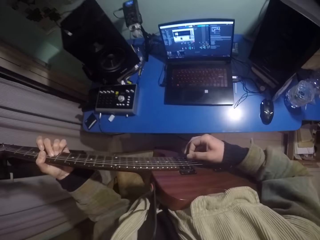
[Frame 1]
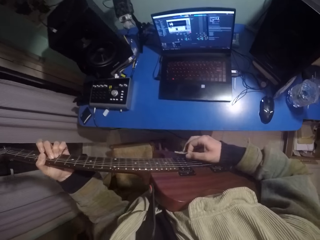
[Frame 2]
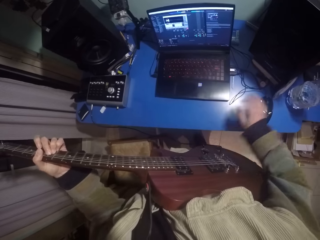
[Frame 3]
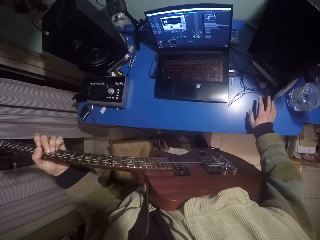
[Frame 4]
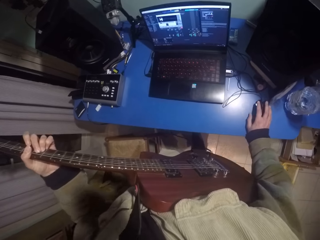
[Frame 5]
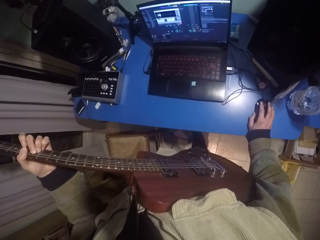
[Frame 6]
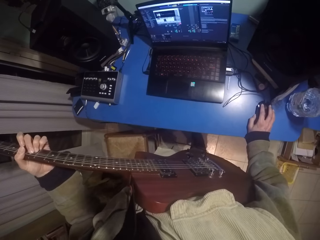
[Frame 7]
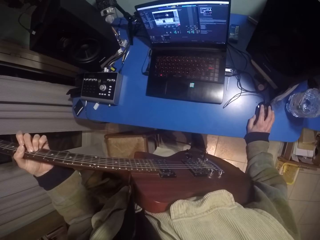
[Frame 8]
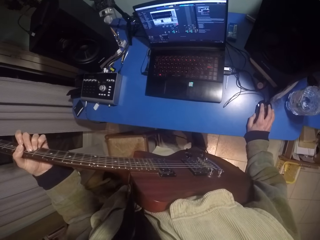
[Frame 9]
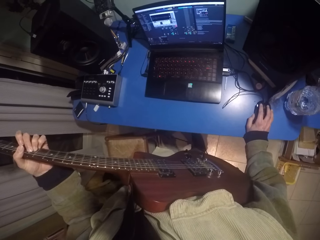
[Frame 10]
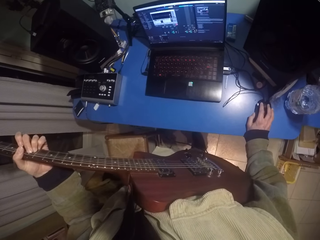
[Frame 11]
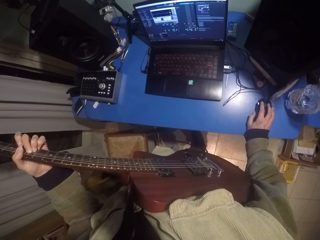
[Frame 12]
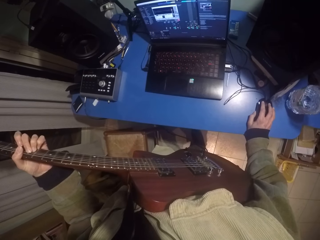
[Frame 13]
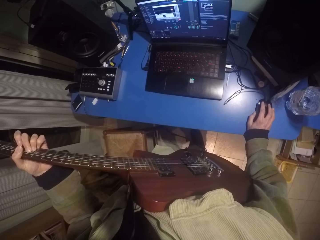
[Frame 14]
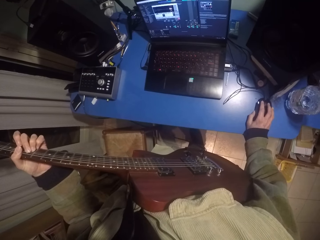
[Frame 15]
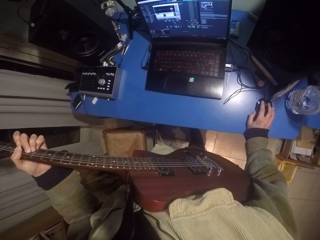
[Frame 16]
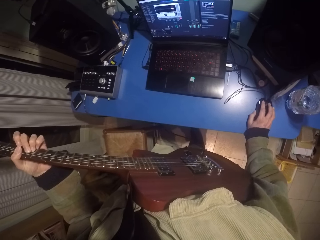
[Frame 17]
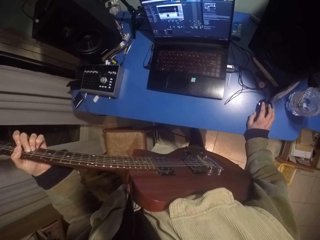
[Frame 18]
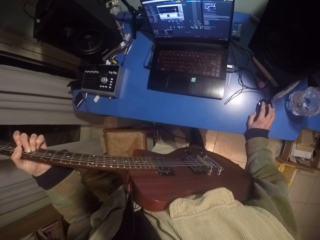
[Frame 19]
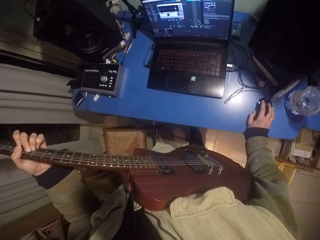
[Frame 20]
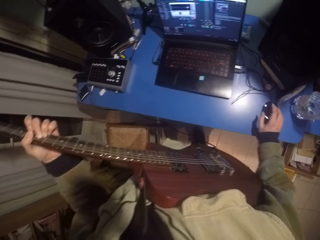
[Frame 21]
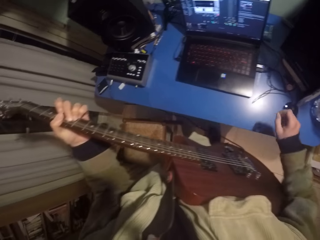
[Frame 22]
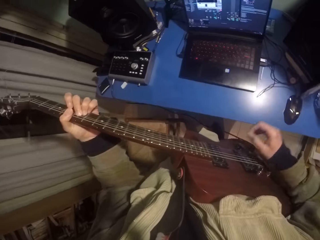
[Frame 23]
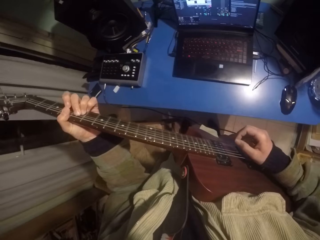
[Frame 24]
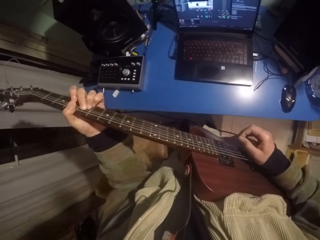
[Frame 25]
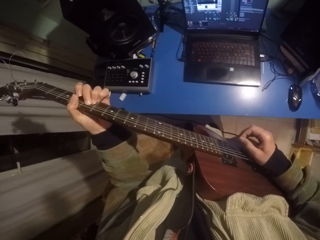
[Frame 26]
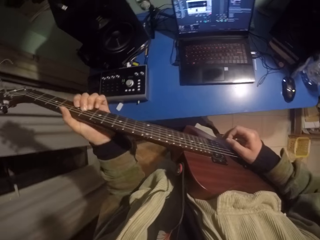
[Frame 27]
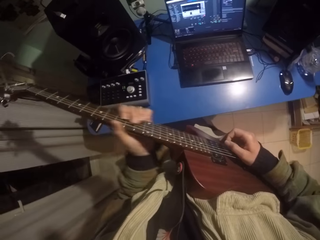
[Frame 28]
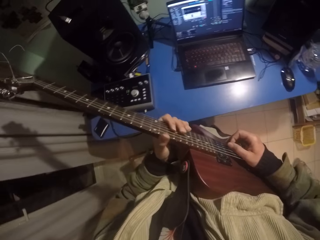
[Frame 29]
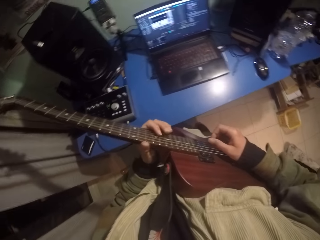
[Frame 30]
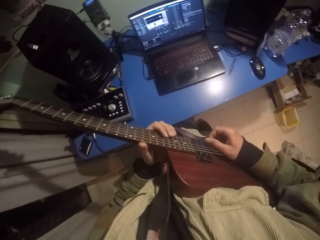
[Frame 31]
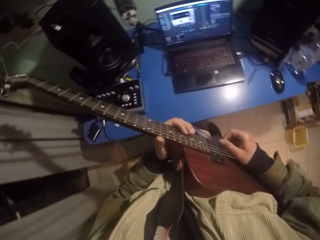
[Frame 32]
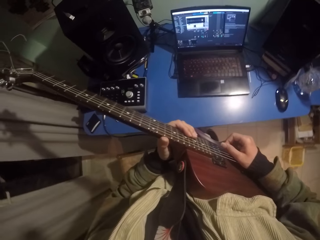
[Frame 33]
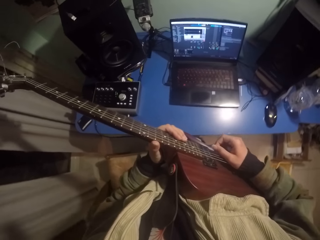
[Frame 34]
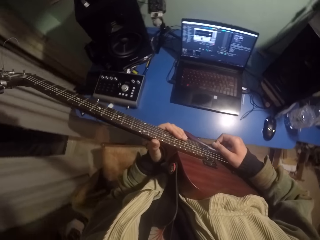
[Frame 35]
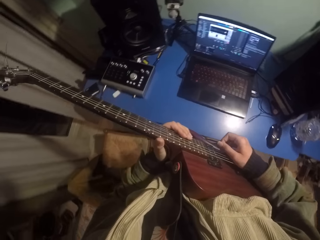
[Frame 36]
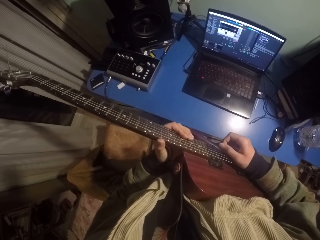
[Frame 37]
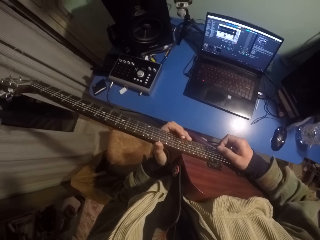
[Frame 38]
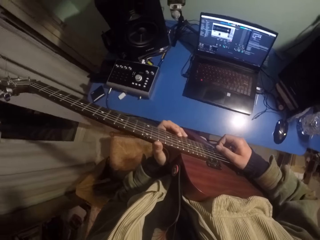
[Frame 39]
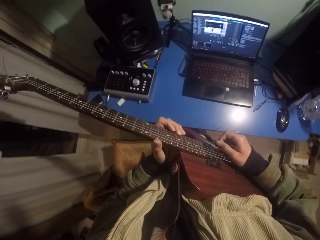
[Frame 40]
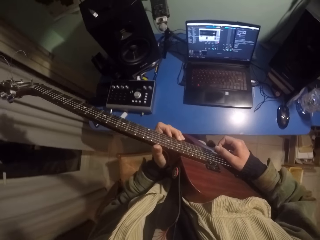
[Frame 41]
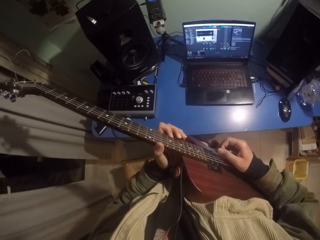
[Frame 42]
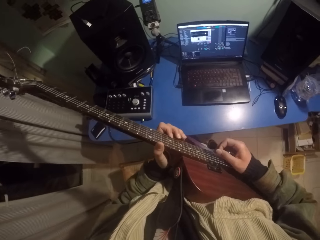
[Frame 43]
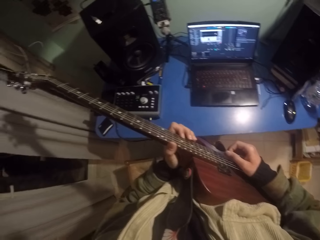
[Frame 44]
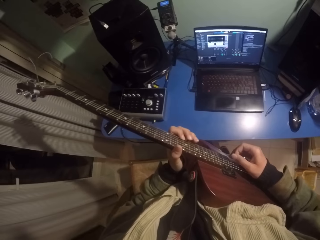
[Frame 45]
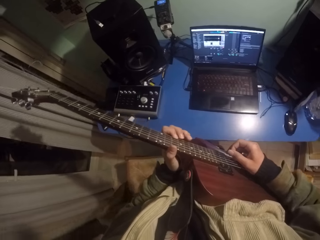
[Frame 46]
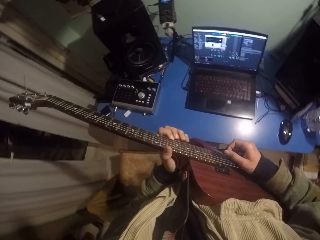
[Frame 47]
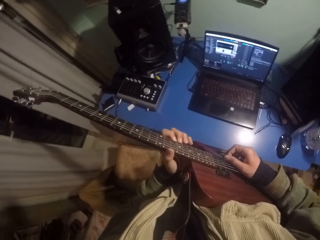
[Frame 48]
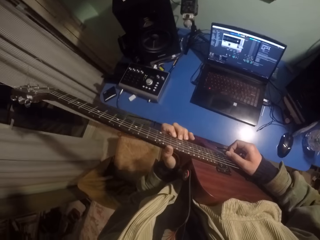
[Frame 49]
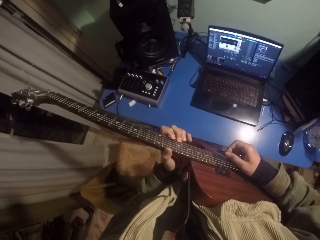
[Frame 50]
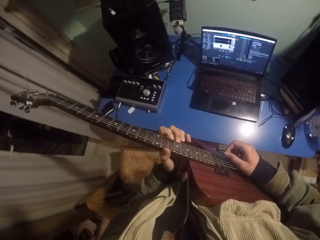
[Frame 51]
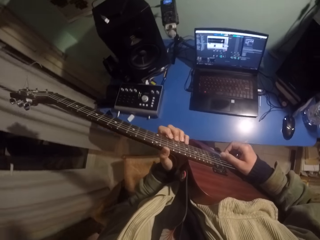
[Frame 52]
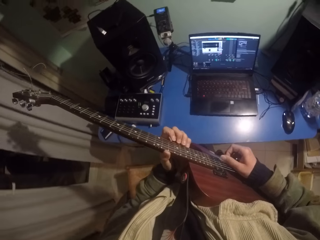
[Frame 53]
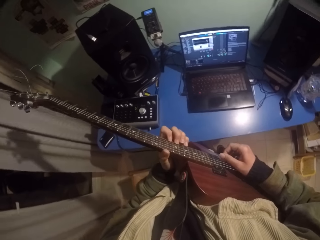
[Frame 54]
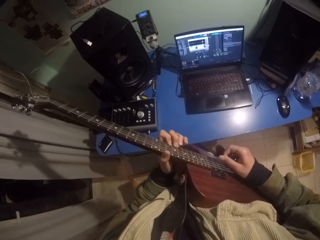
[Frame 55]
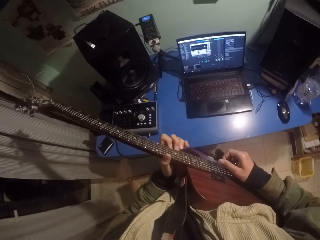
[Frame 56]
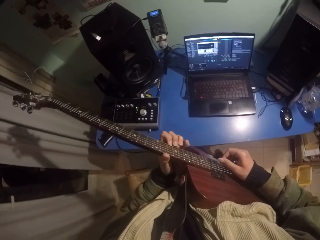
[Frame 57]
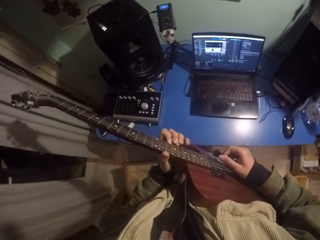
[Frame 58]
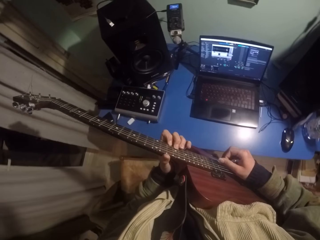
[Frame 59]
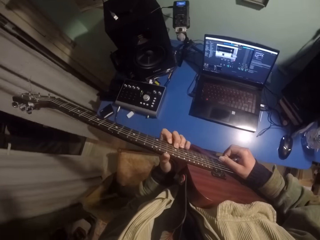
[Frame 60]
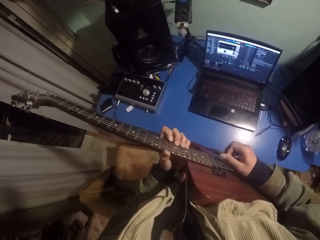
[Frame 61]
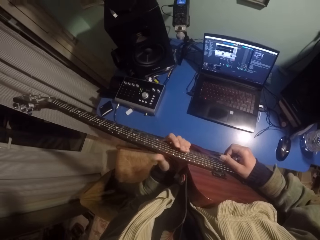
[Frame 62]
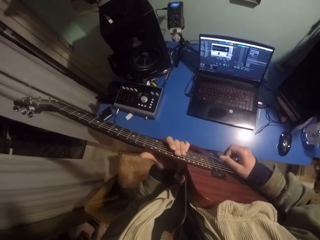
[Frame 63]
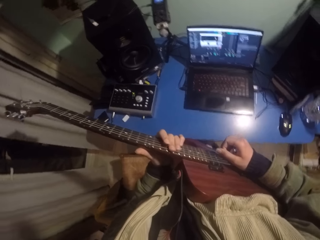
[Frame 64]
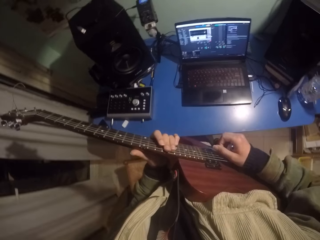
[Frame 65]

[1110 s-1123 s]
The camera wearer lowers the right hand. They touch a mouse. They use the mouse. They raise the right hand. They play the guitar. They strike chords of the guitar with the right hand. They move the left hand down the guitar. They press the strings of the guitar with the left hand. They strike chords of the guitar with the right hand.

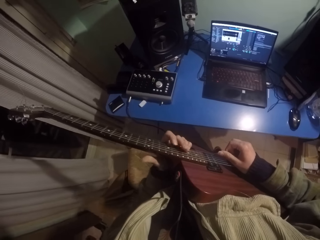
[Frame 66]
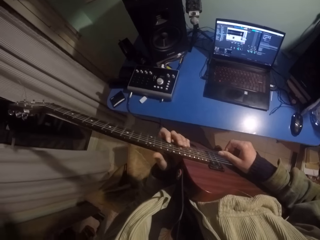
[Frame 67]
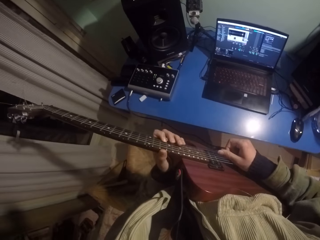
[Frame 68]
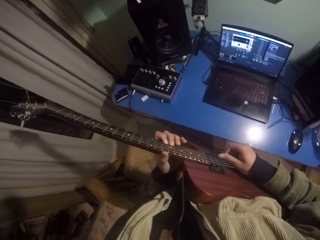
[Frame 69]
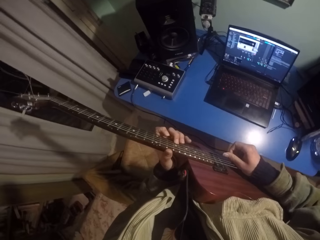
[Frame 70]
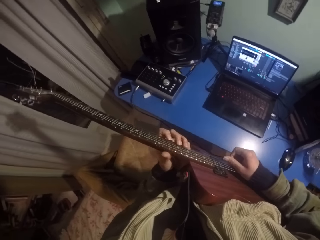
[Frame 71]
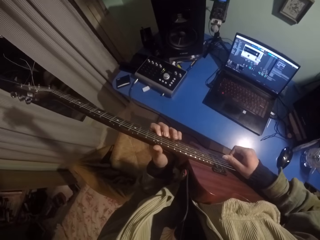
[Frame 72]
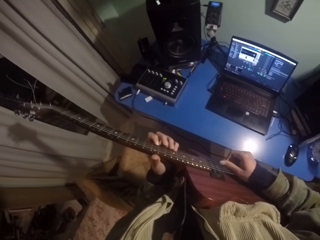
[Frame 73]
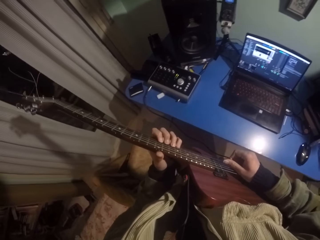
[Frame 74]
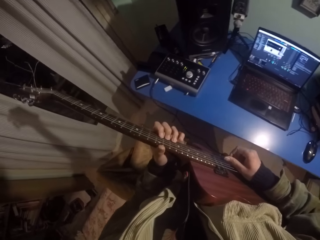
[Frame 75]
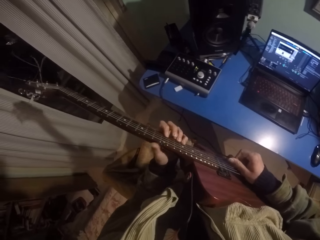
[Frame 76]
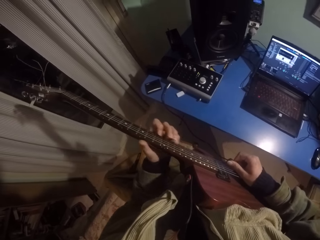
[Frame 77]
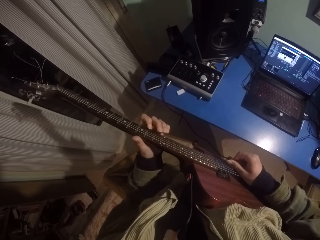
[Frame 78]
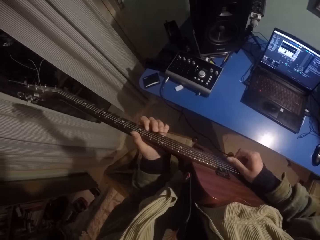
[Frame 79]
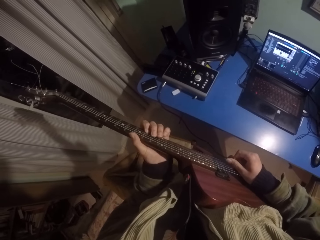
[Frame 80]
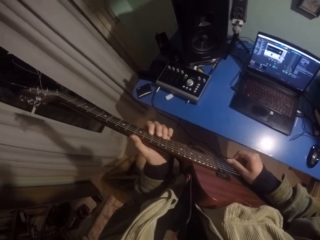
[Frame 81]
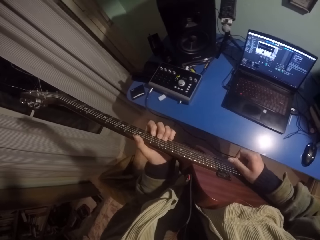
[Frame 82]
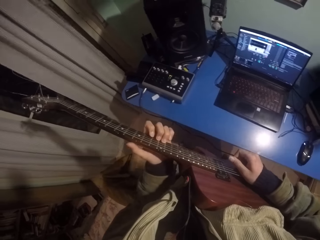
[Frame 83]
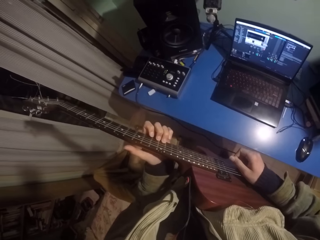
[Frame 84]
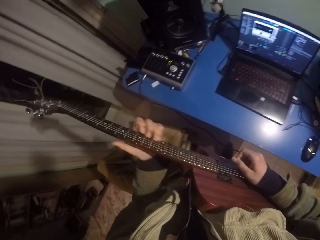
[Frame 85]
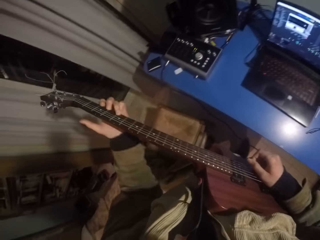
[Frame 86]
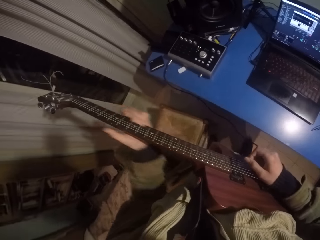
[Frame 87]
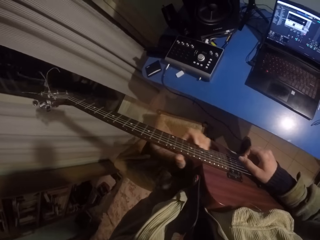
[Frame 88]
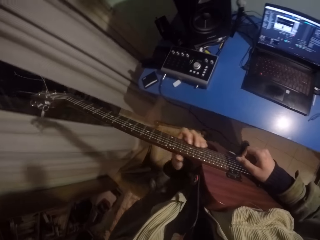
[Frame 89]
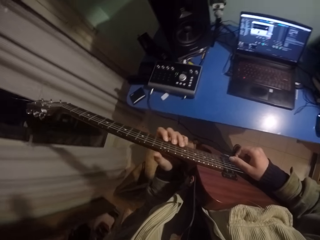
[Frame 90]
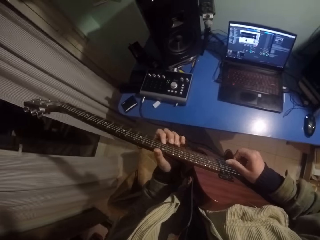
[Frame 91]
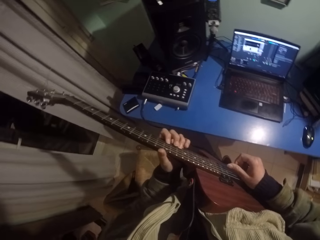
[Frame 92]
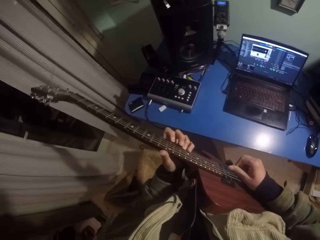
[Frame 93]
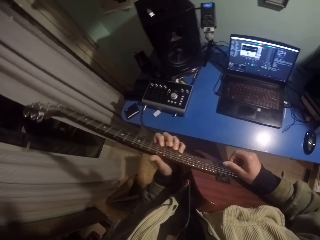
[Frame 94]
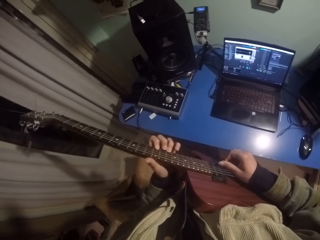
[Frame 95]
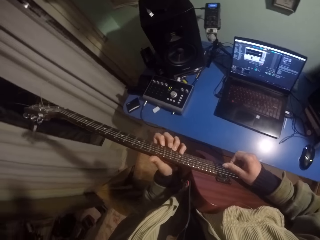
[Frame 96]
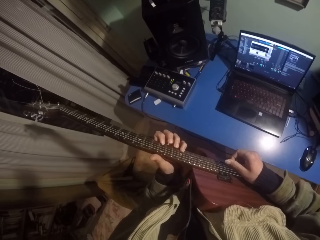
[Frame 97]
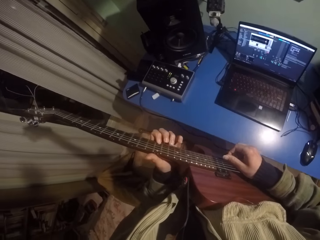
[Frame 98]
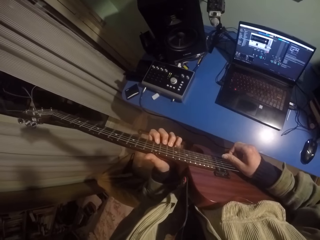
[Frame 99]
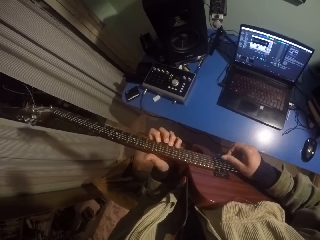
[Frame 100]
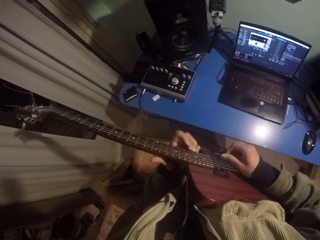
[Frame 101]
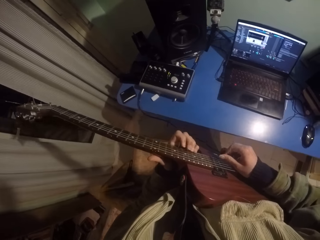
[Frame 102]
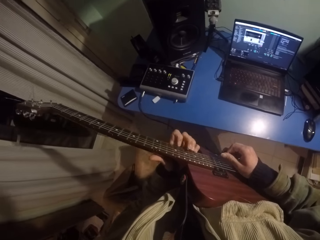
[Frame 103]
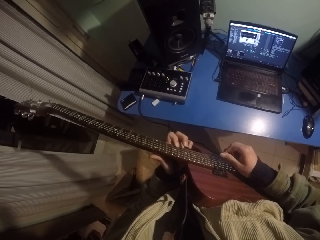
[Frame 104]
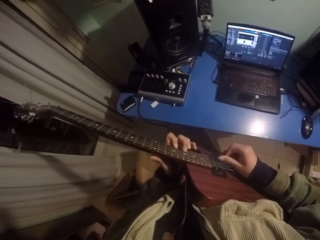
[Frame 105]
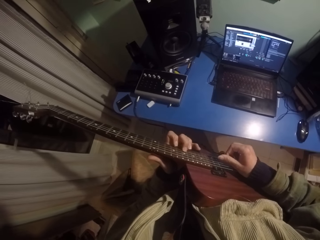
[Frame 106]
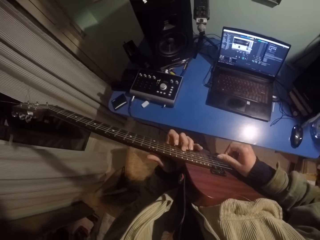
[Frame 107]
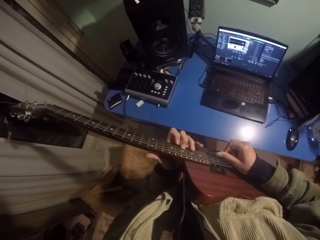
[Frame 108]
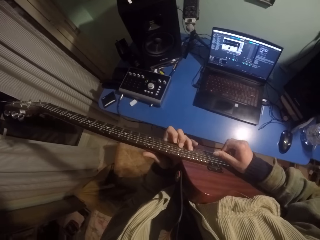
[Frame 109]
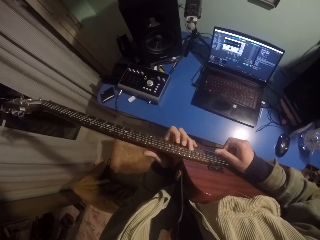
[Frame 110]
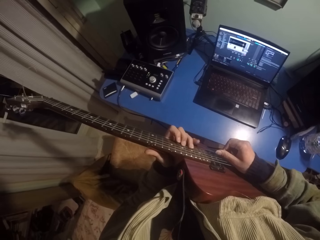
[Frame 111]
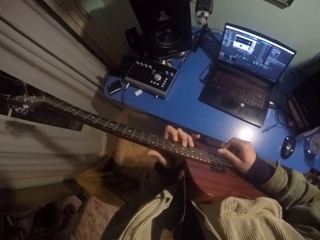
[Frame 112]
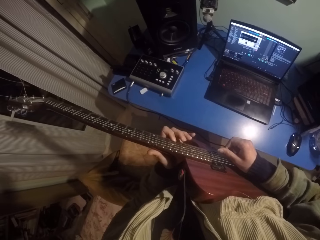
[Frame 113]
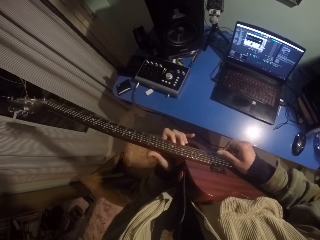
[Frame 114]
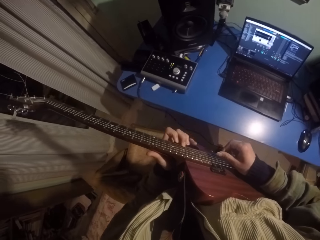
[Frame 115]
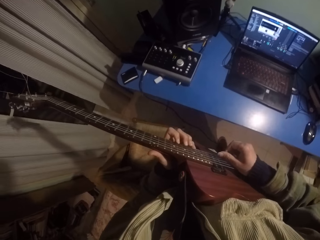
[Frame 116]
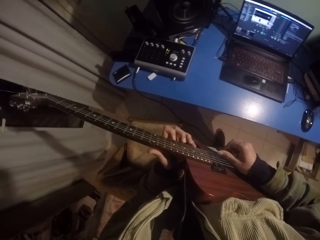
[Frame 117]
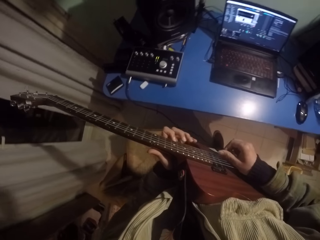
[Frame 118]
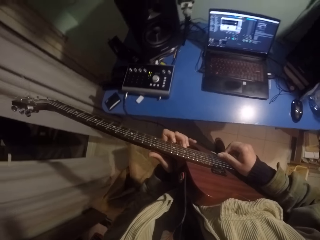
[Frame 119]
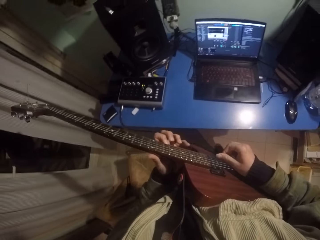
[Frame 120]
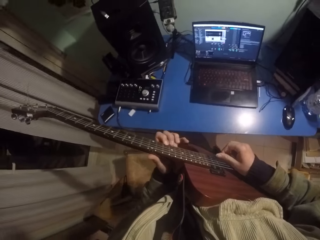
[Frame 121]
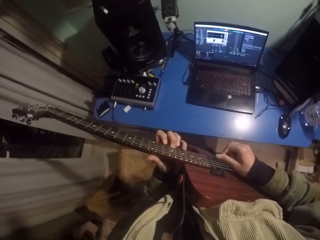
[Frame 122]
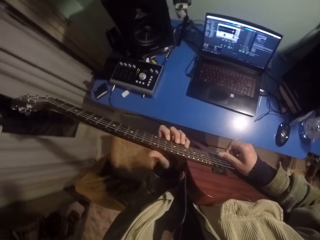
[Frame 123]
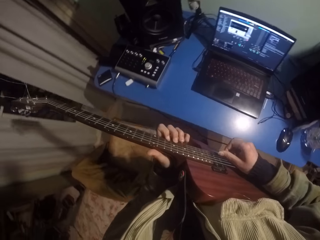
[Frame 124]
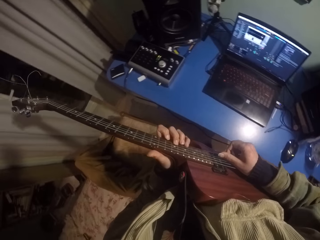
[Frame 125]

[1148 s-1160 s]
The camera wearer moves the left hand up the guitar. They move the left hand down the guitar. They strike chords of the guitar with the right hand. They press the strings of the guitar with the left hand. They move the left hand down the guitar.
